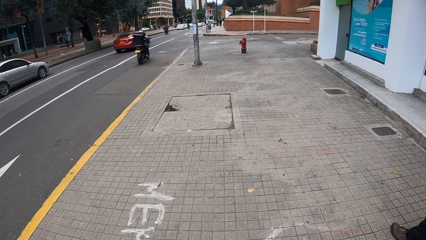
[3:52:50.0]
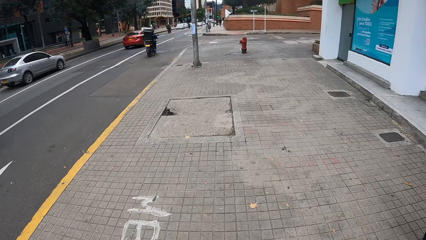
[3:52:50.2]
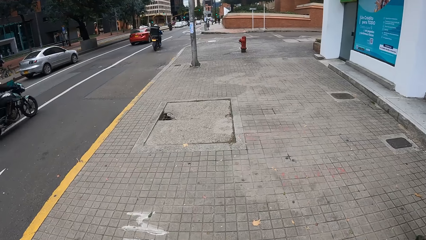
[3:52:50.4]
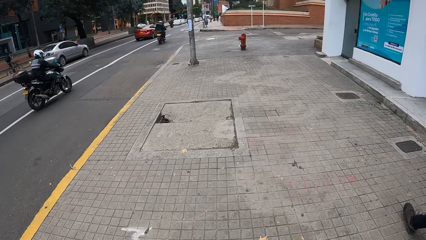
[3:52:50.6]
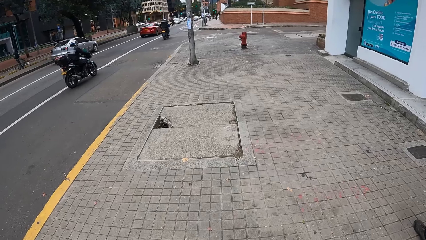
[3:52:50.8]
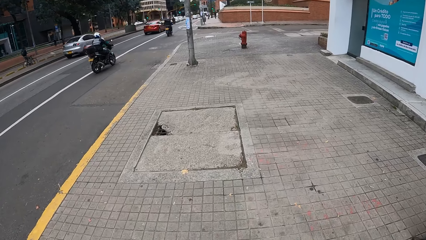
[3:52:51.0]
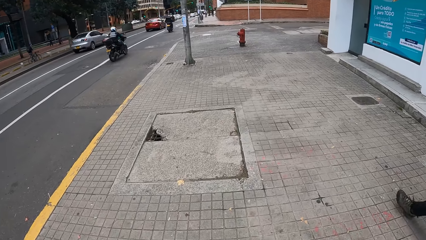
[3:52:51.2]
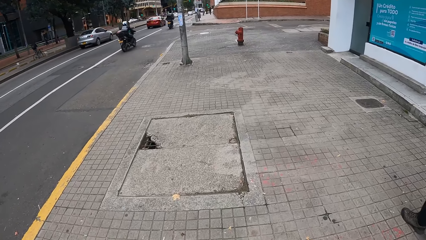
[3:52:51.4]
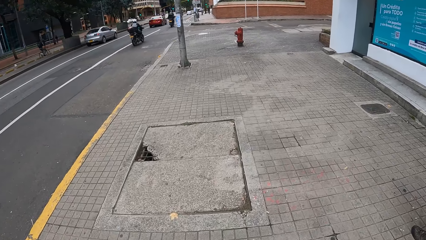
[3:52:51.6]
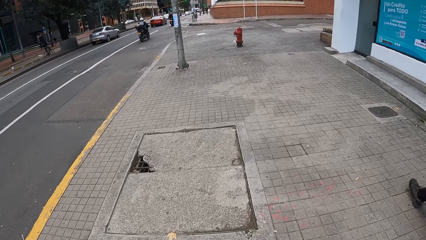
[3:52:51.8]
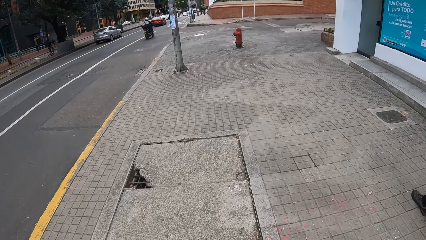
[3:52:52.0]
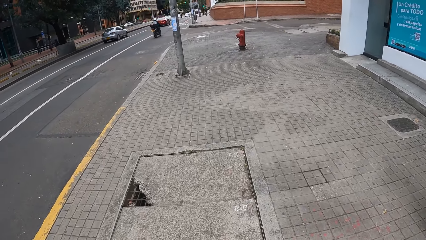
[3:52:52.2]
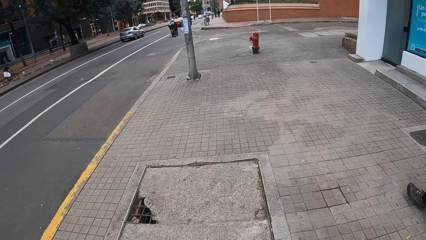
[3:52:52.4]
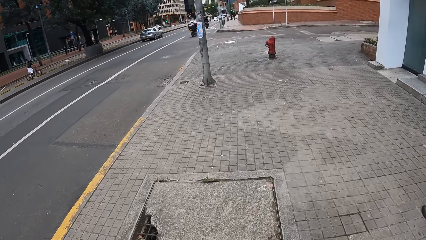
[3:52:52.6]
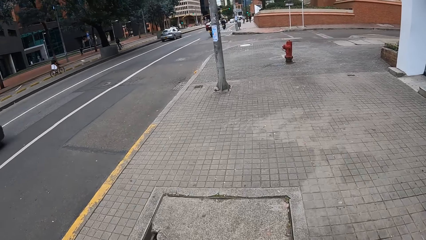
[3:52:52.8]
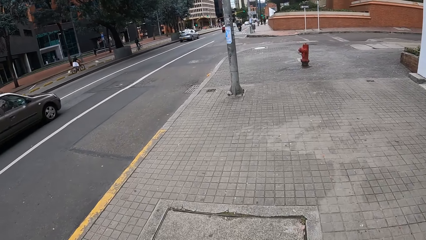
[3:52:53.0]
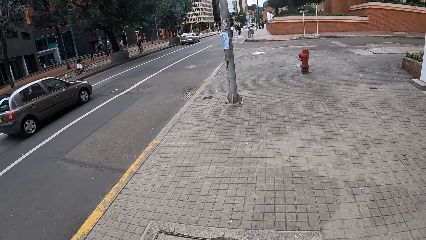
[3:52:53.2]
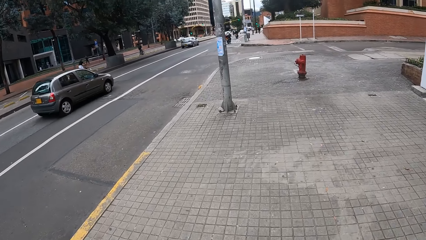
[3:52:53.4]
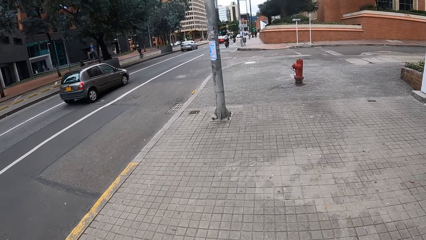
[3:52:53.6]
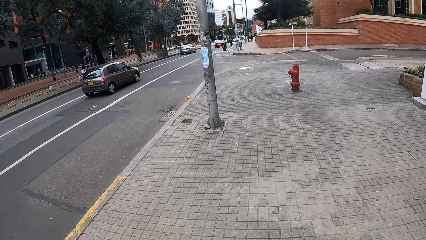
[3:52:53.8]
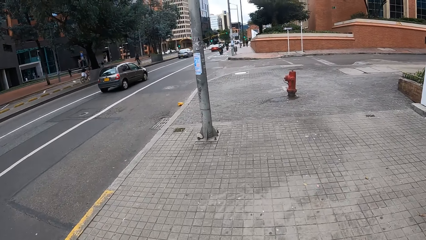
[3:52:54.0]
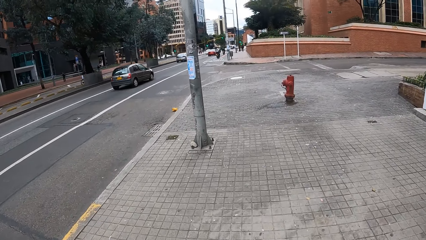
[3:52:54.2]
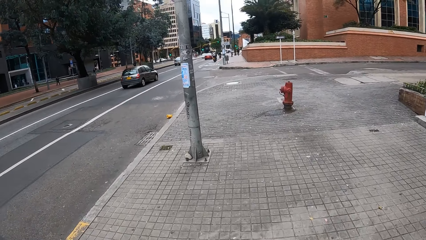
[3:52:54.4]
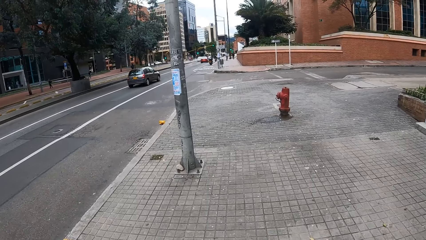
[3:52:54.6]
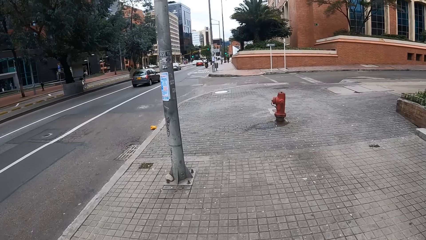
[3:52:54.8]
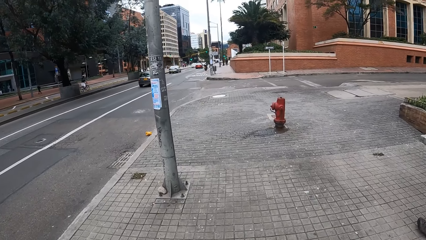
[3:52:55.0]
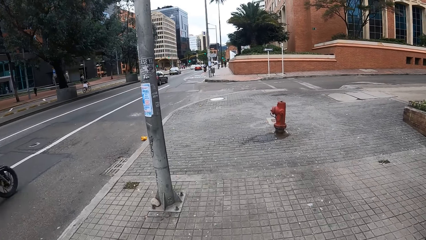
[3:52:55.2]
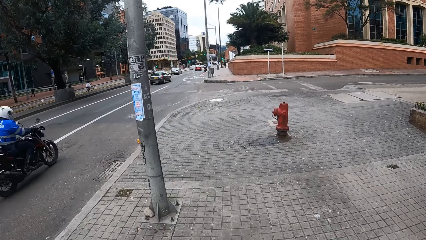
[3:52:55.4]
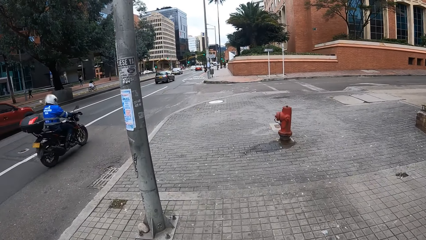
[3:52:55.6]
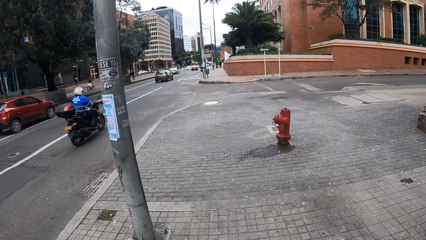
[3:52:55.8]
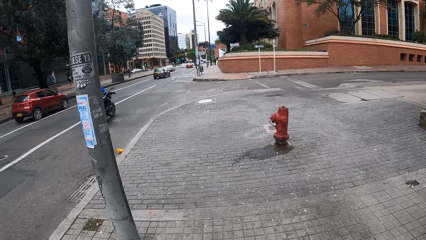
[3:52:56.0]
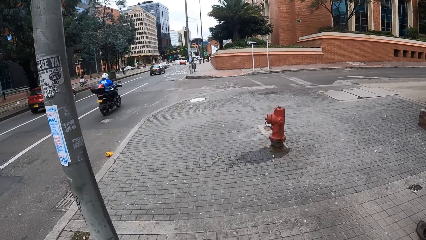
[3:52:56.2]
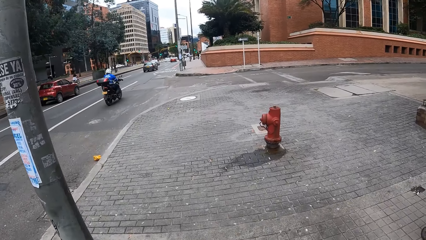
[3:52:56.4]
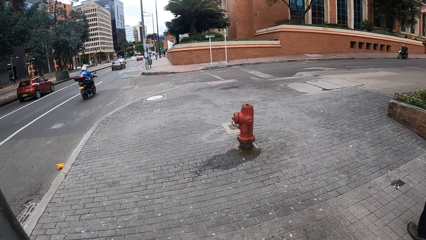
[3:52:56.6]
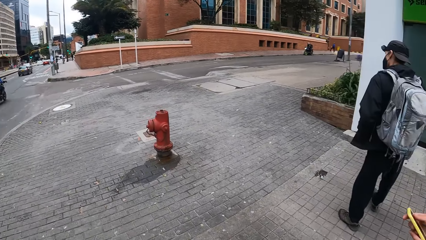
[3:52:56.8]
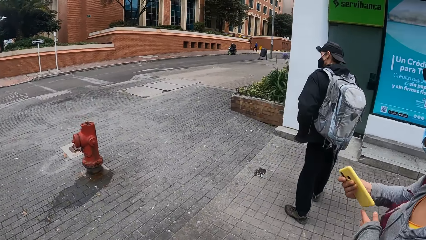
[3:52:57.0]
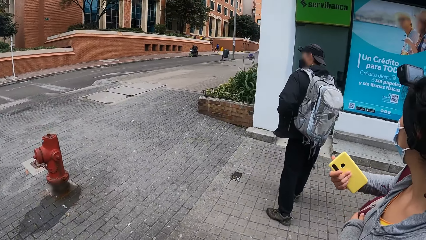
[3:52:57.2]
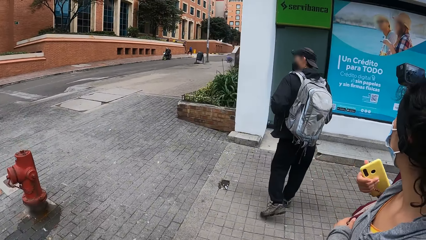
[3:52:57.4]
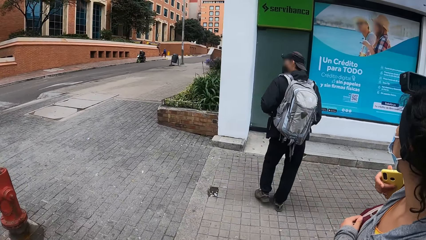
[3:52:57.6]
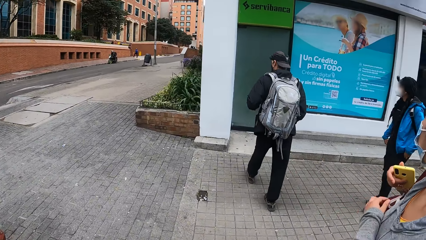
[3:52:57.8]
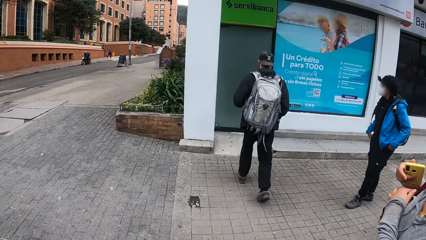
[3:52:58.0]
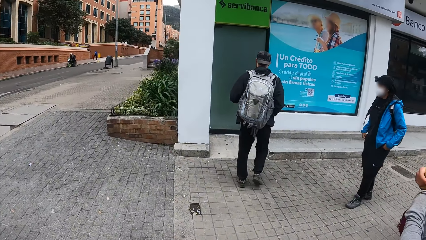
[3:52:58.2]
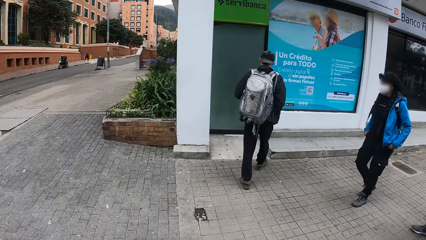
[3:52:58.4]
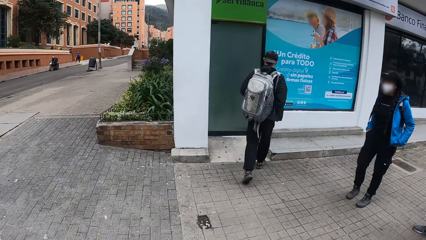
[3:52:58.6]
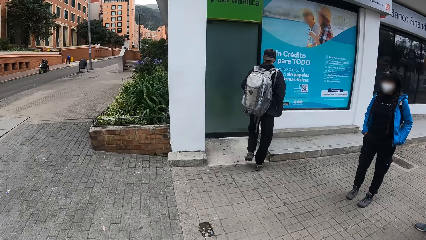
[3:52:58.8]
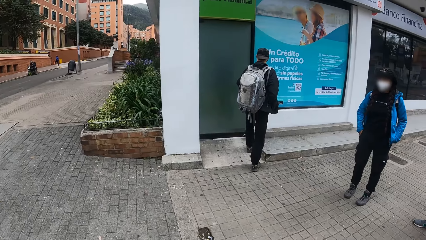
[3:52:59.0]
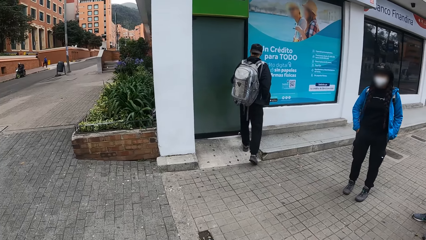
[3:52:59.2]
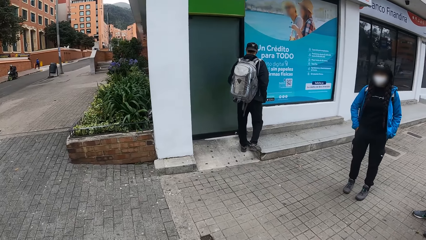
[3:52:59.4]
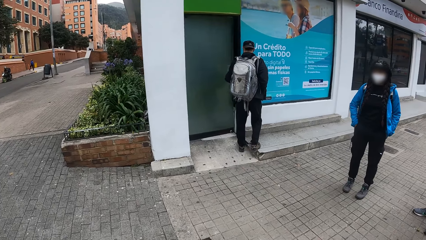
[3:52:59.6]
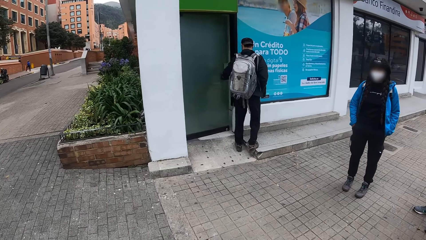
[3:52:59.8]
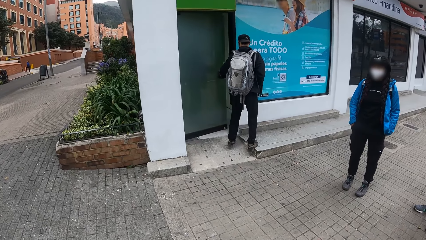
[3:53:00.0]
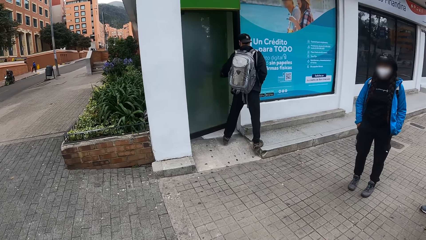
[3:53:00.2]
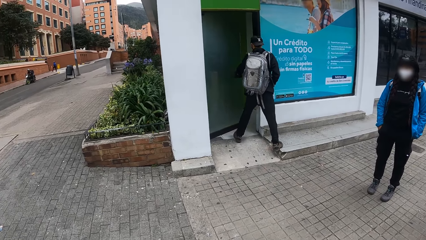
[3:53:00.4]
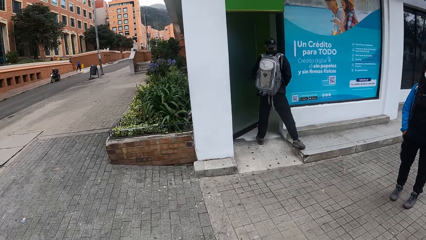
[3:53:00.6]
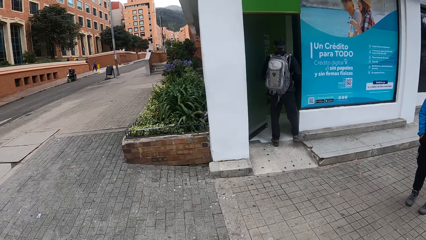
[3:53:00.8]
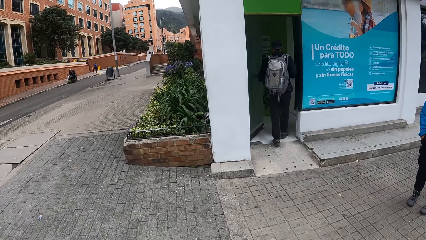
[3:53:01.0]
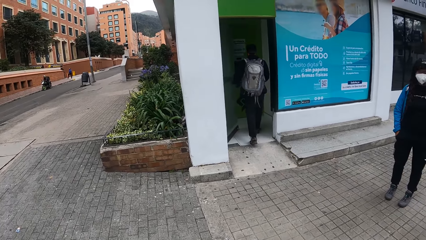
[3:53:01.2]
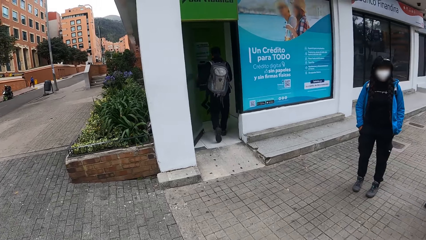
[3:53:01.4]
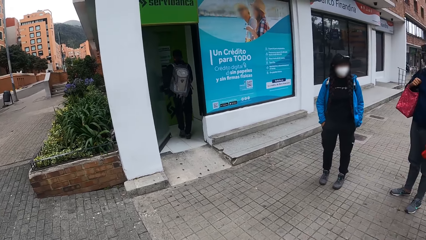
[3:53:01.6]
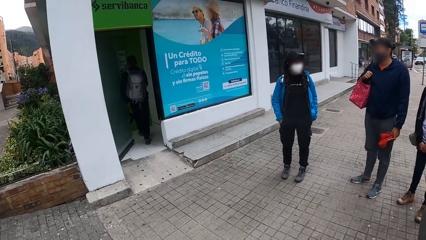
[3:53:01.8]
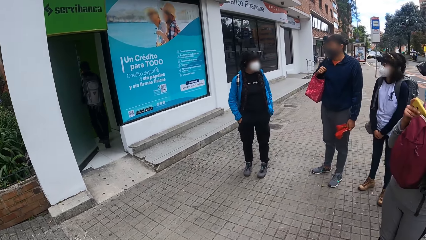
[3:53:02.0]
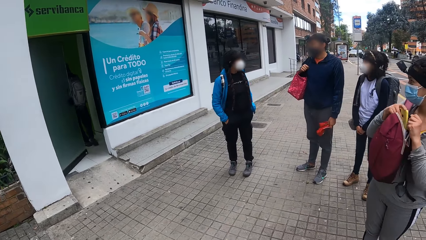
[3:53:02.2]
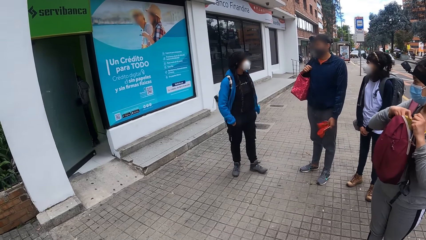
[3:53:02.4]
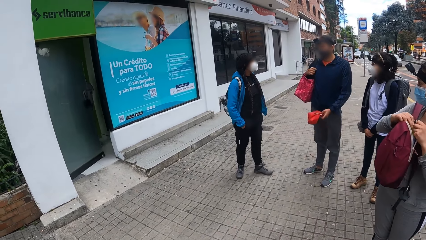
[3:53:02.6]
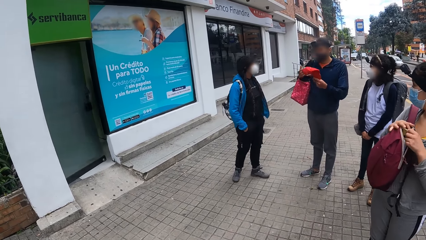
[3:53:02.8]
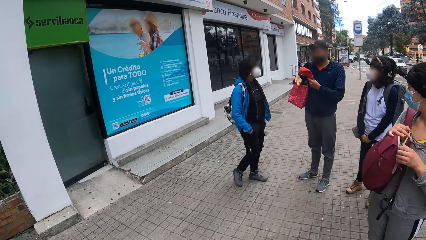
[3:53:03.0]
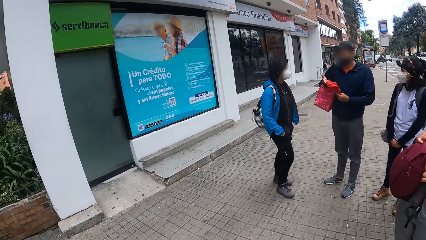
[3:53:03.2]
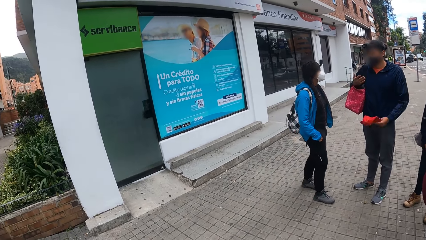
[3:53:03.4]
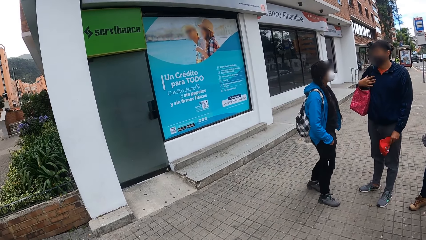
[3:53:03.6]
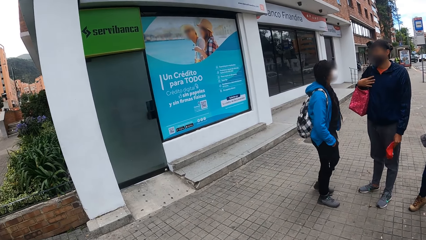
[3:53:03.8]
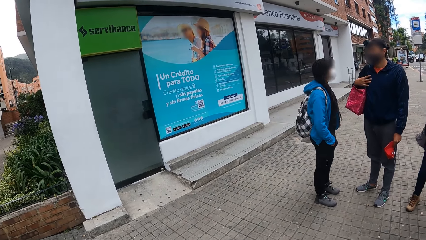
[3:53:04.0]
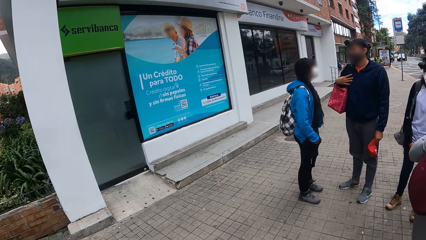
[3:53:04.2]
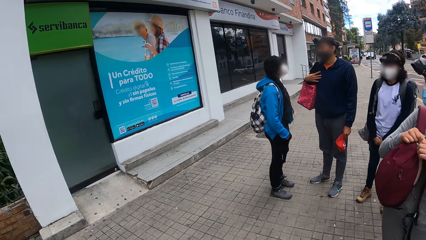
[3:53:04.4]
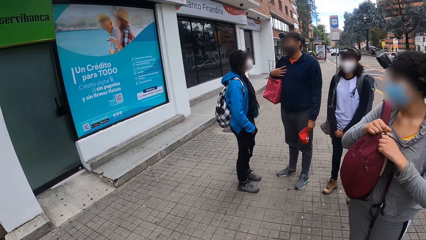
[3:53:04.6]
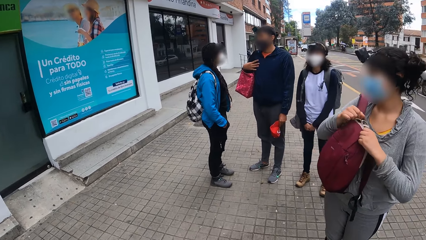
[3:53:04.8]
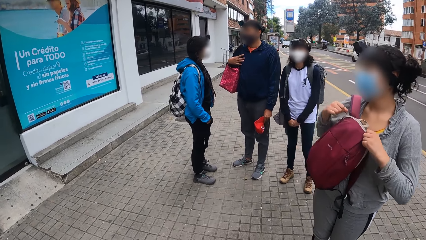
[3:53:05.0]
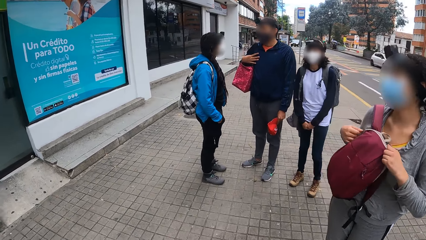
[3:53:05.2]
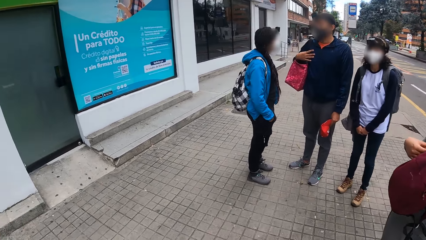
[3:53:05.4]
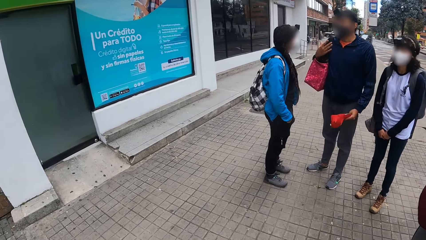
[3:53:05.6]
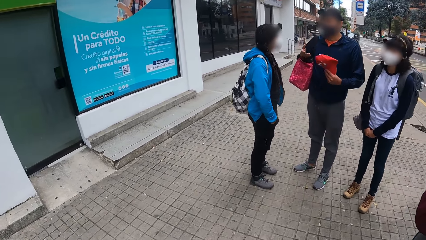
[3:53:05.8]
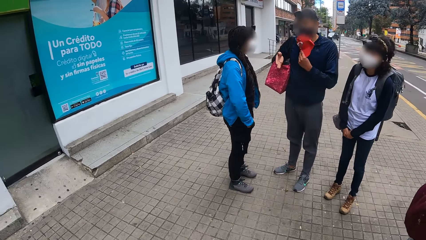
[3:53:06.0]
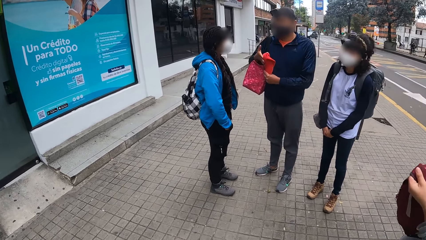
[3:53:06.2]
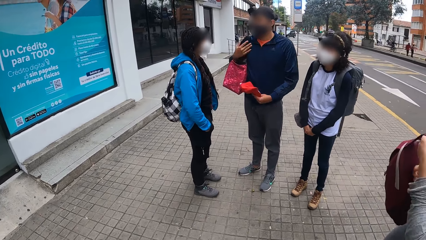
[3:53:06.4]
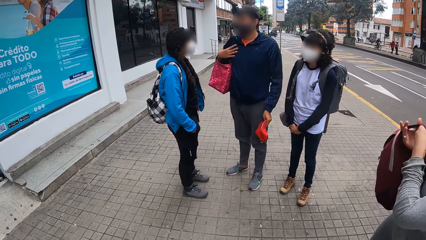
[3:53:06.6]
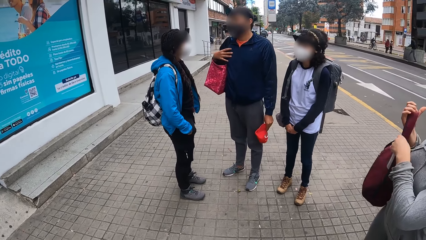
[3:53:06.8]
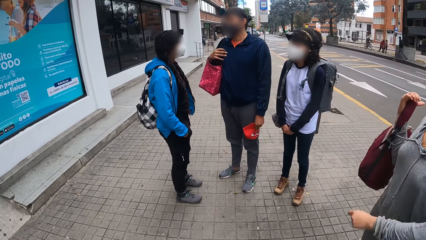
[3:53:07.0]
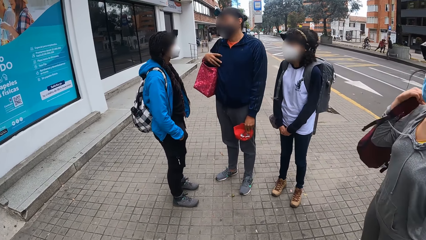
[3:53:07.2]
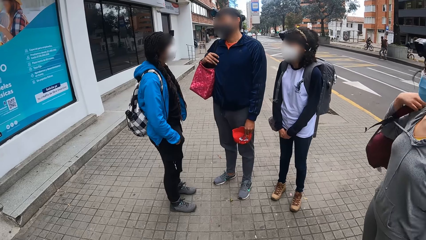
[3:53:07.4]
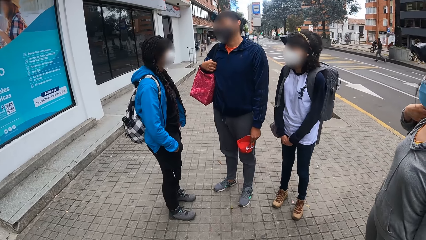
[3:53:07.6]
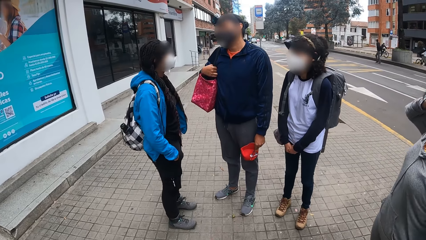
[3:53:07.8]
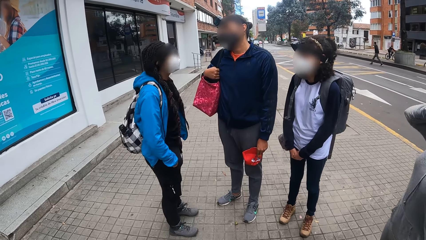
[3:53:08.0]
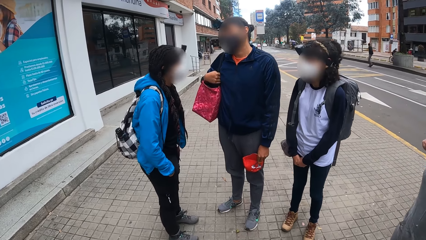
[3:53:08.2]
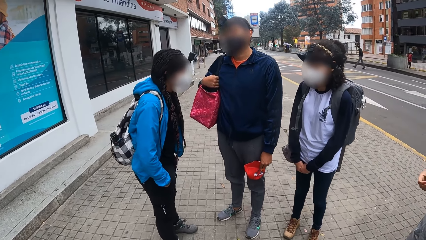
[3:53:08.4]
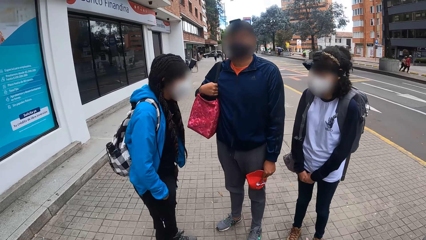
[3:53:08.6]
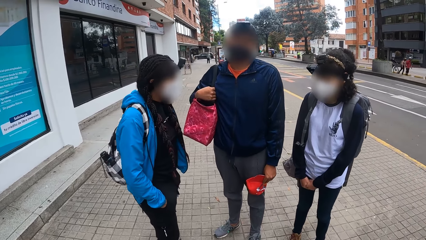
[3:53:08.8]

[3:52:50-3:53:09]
A man opens a door by the walkway with his left hand. The man pushes the door and gets inside the house. The girl puts the phone in the bag with her right hand, closes the bag, and hangs the bag on her right shoulder with her right hand.
